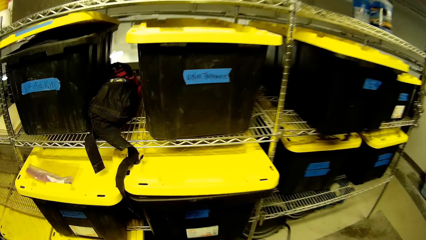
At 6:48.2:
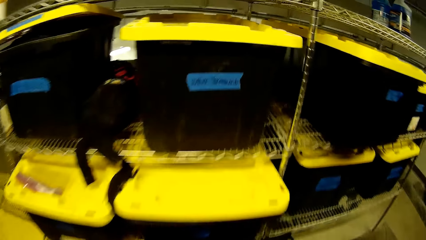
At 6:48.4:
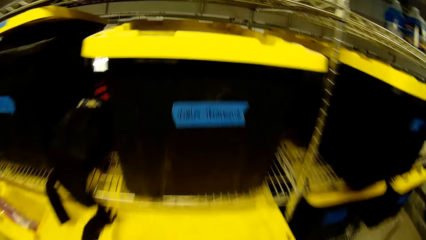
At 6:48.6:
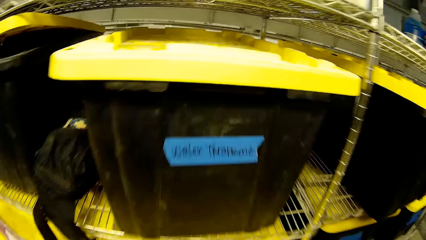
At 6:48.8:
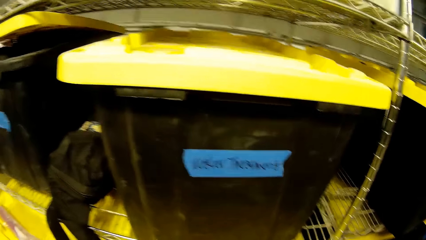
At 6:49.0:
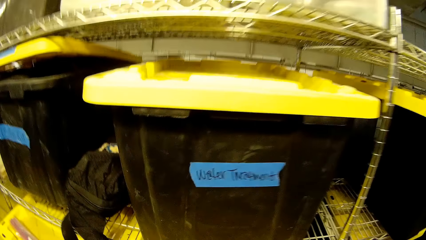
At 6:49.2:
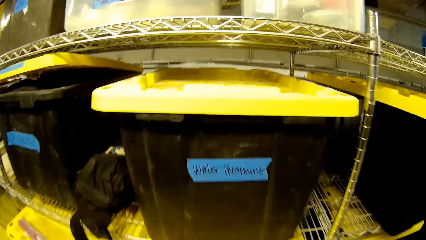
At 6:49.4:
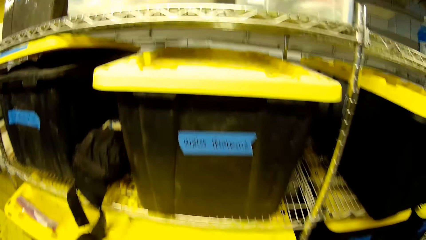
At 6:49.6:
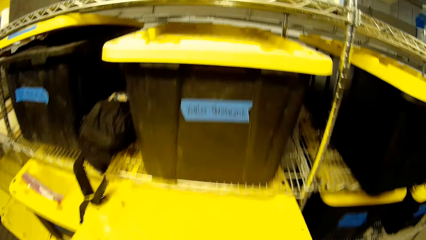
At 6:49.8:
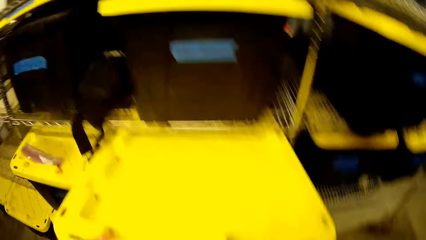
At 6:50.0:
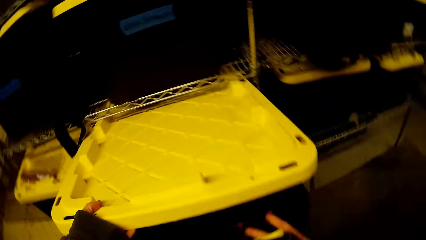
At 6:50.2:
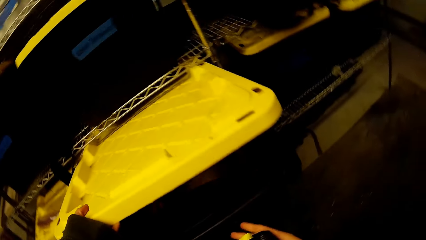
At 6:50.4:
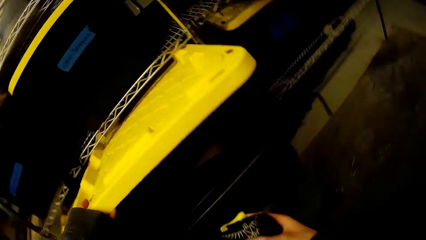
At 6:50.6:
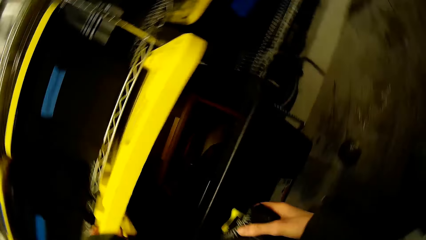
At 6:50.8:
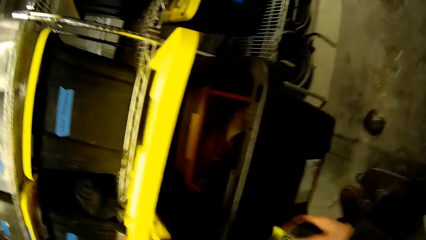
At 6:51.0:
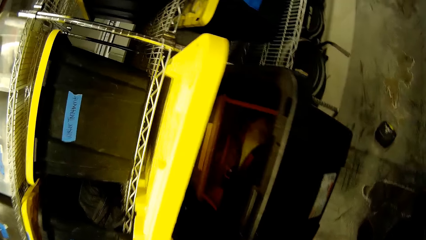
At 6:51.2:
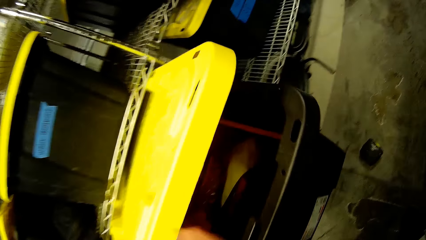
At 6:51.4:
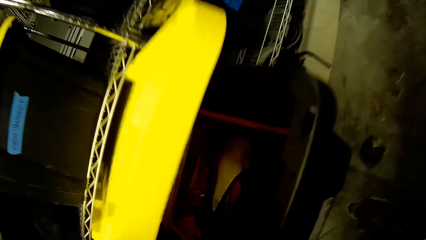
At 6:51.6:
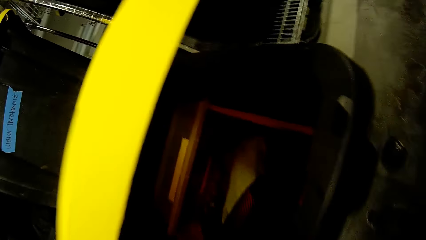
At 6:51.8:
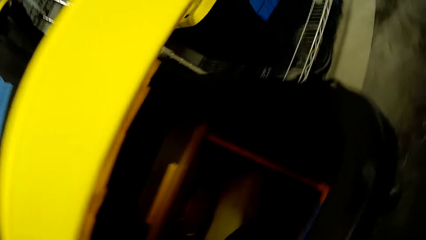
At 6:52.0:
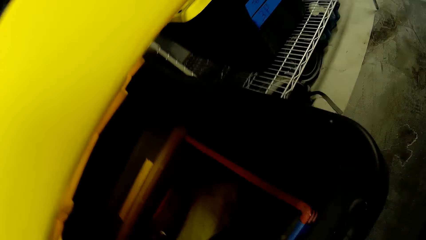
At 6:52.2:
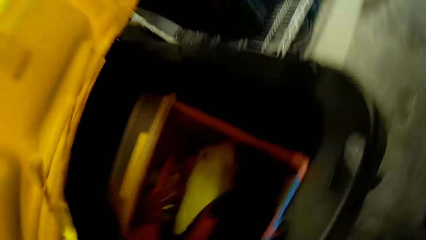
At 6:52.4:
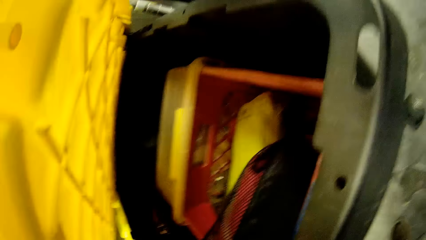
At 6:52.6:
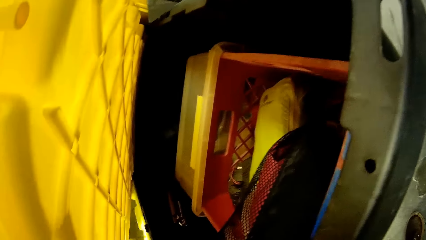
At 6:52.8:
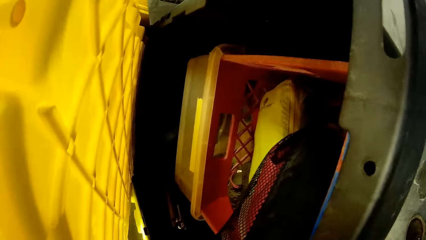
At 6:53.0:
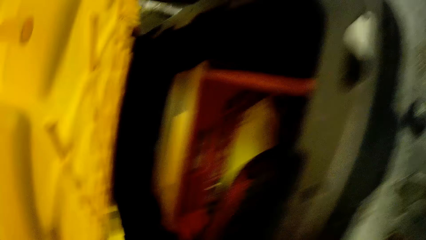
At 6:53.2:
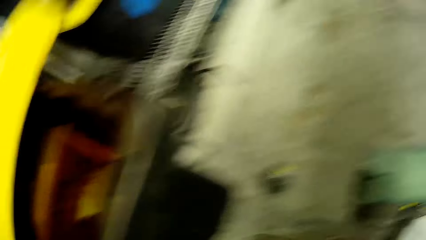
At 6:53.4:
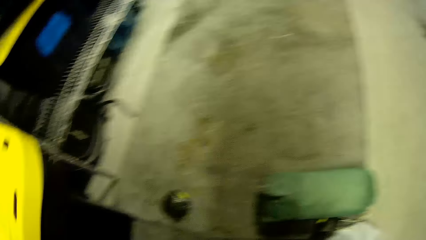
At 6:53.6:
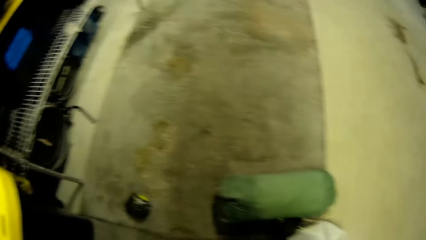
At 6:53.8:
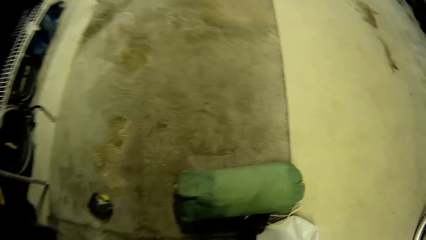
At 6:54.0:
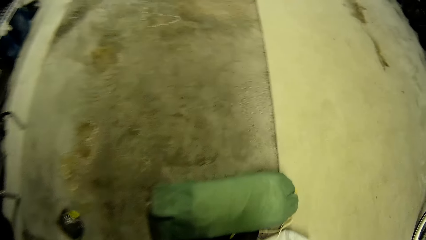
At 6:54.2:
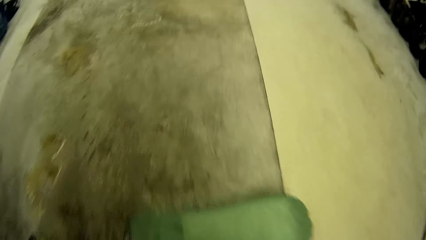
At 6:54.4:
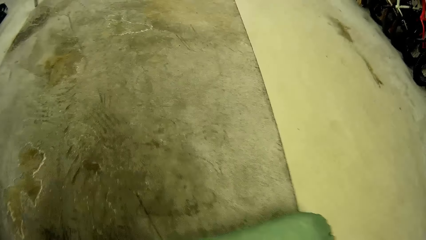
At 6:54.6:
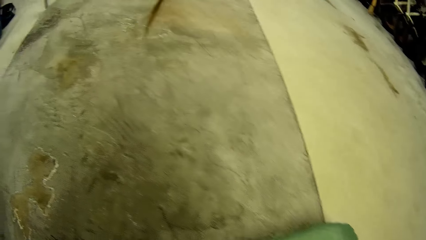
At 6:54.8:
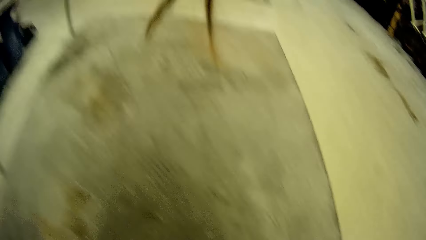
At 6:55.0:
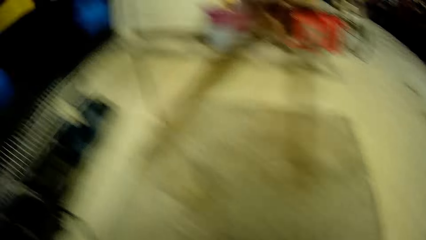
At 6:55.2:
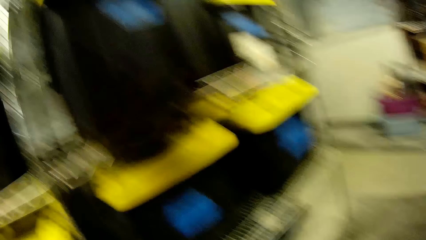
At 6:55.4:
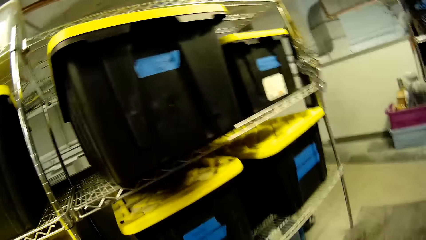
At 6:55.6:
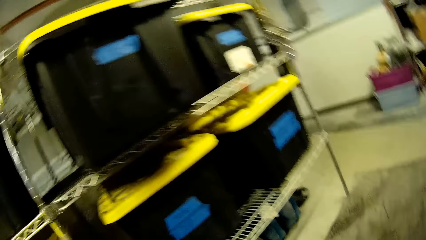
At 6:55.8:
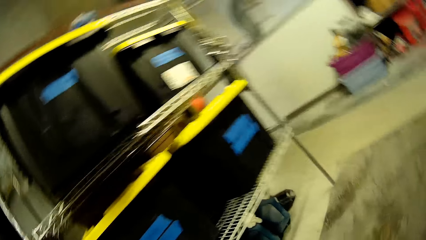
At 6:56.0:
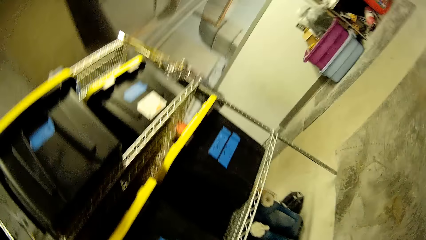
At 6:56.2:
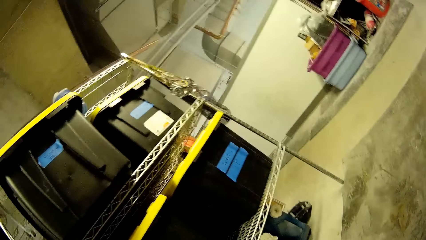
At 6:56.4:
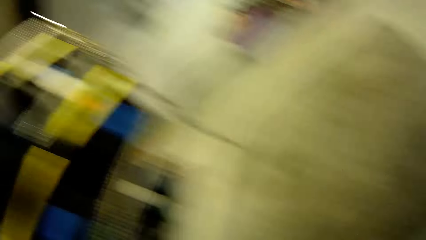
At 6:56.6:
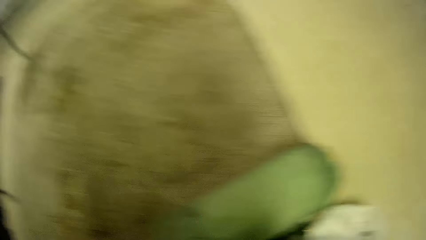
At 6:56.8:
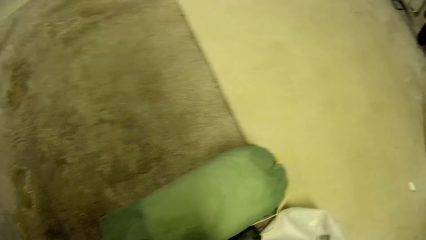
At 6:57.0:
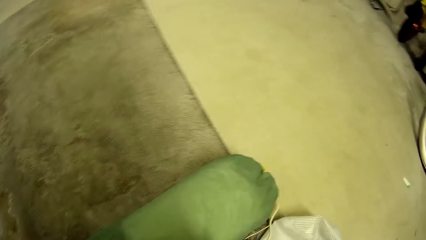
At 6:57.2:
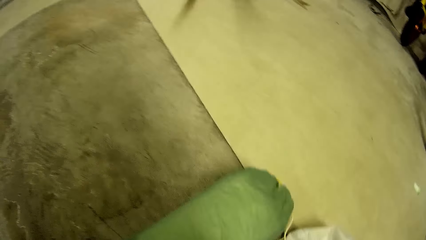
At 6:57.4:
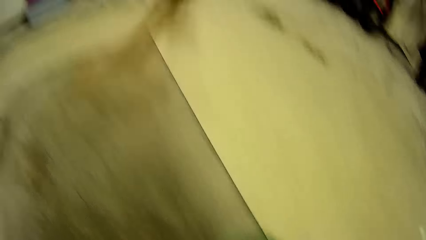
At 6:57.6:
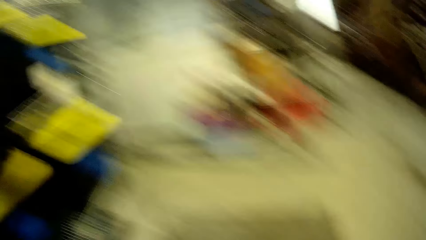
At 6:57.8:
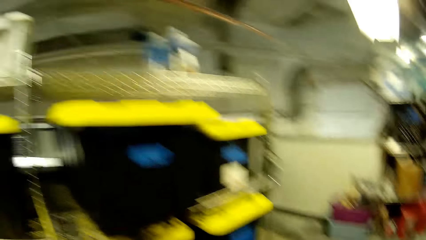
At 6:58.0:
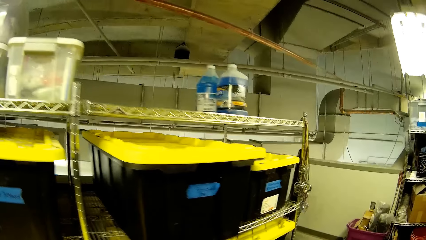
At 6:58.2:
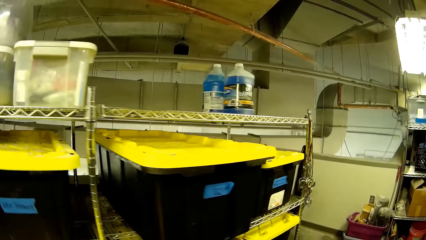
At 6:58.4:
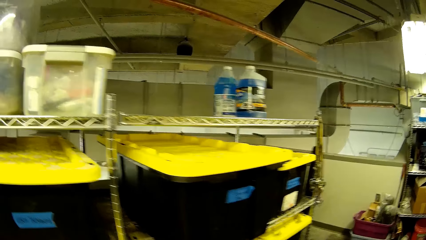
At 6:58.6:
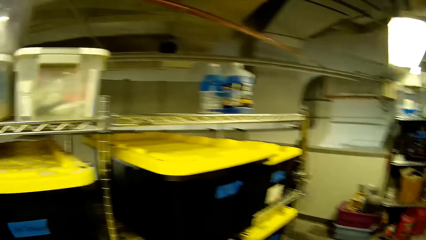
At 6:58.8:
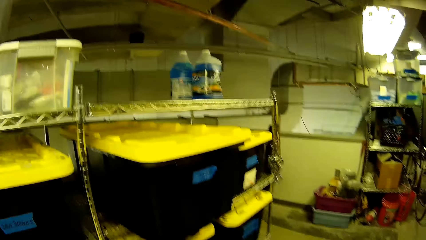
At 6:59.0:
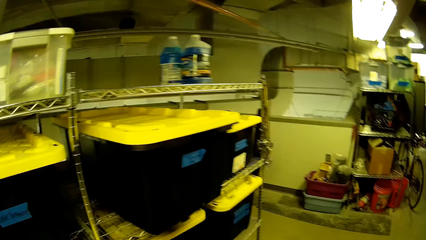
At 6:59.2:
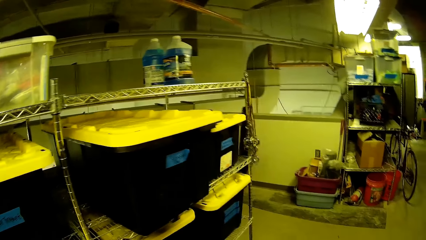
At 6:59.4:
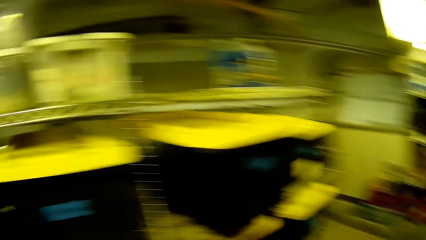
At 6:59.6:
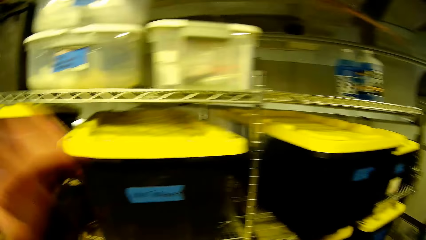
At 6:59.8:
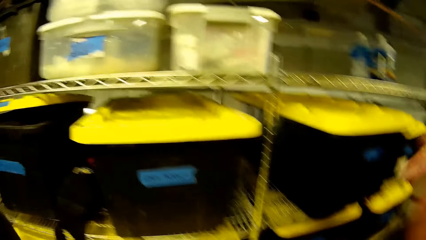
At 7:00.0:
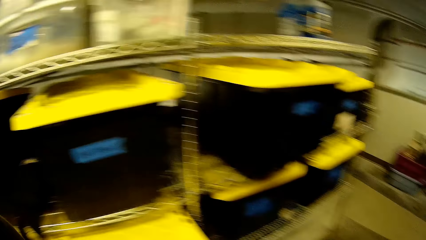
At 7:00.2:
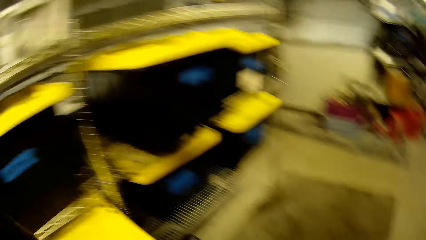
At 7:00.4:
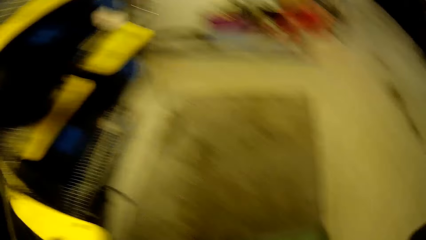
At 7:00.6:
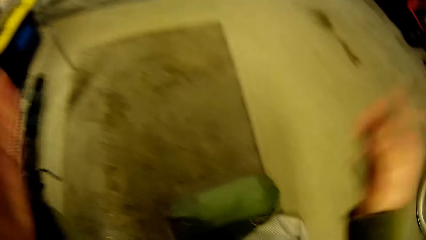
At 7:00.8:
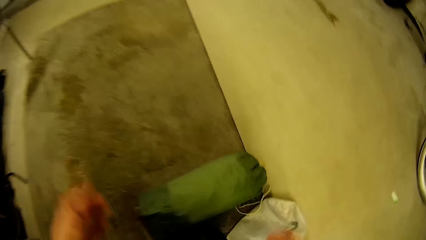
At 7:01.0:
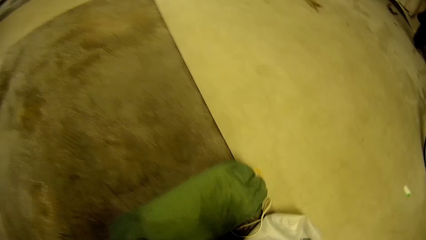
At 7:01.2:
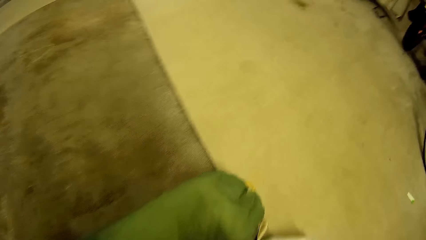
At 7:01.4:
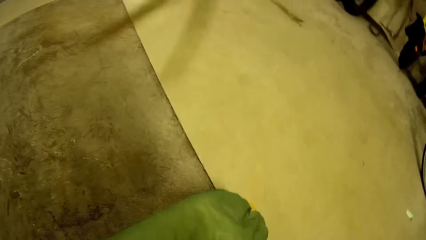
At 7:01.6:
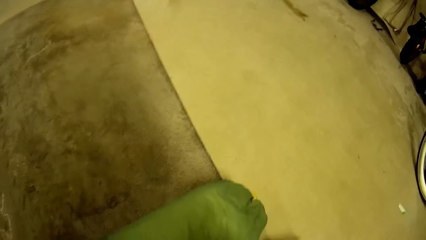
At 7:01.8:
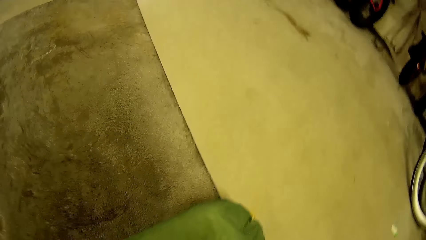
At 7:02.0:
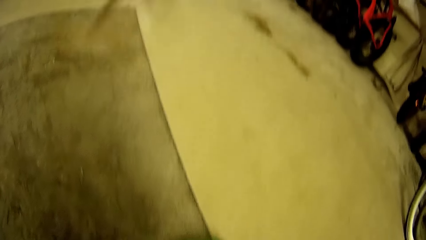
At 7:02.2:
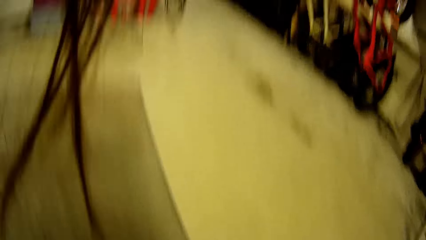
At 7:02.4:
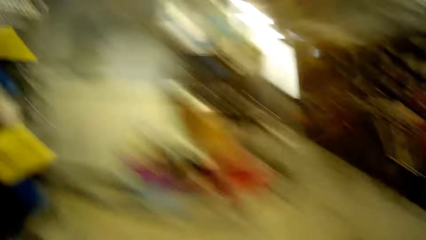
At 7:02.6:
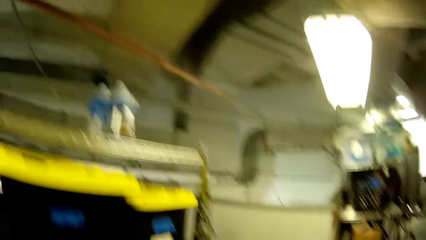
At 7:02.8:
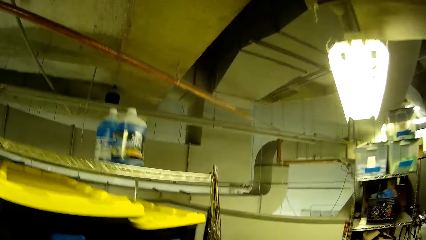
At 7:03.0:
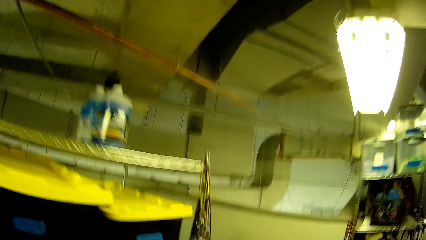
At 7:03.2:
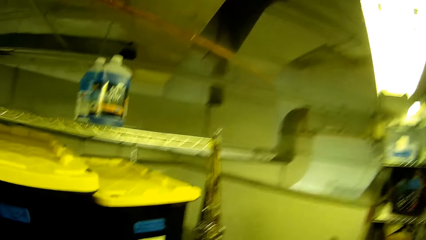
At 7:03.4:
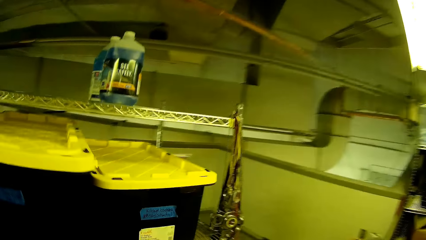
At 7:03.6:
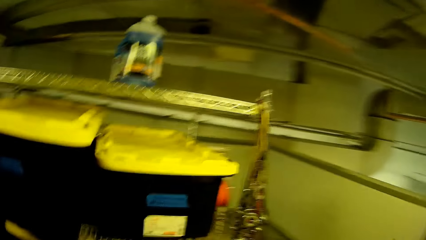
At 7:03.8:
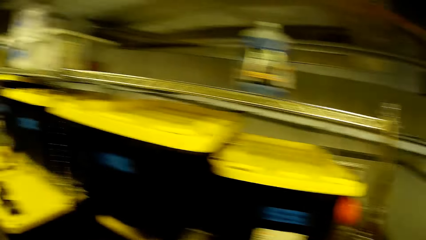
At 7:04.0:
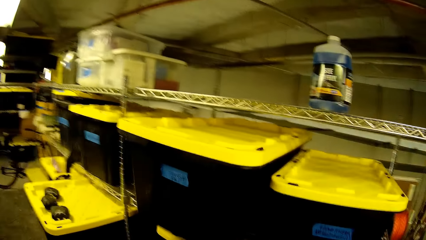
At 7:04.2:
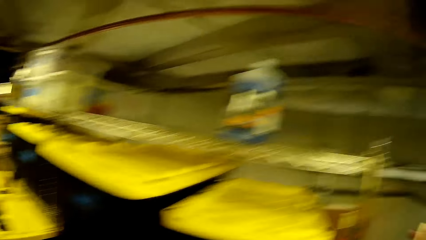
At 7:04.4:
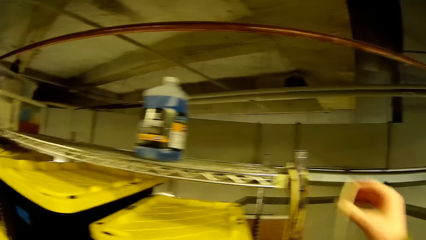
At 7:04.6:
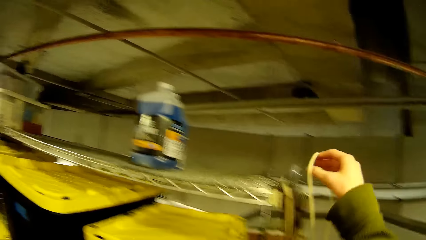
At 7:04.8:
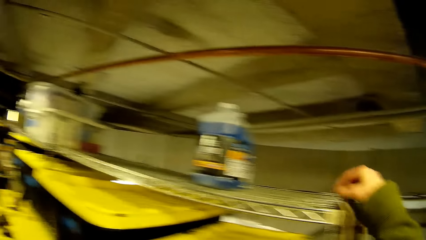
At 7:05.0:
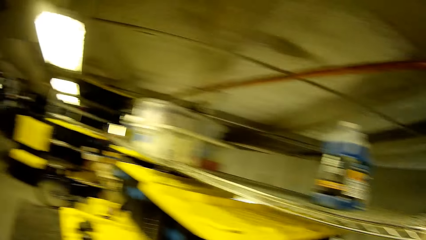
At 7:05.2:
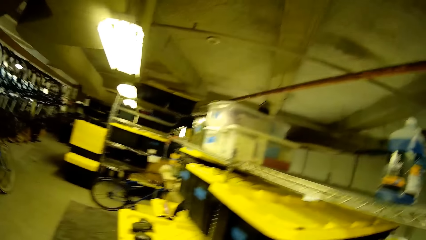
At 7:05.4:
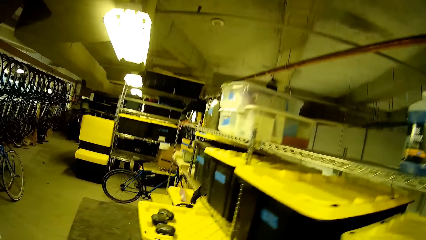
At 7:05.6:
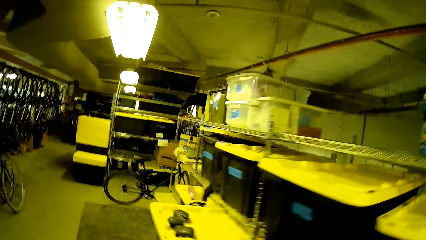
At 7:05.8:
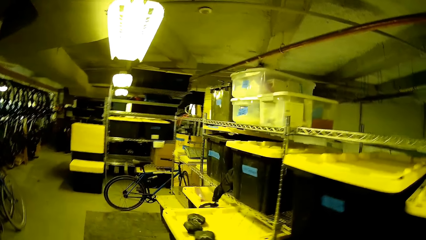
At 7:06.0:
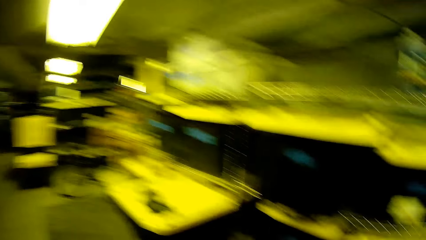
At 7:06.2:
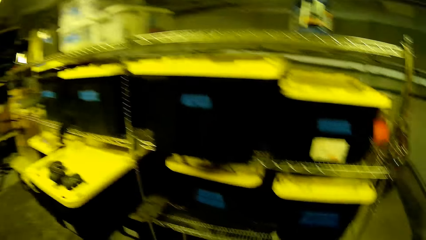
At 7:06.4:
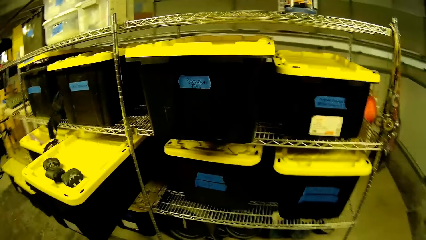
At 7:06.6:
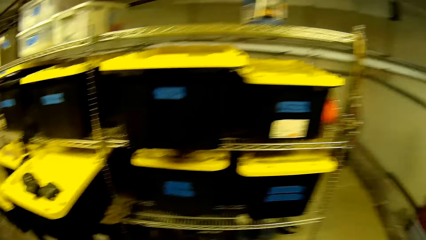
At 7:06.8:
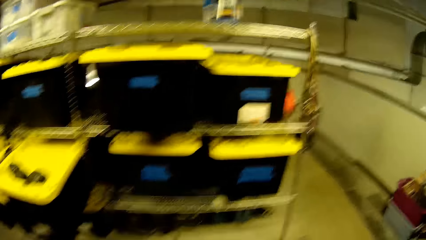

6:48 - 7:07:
The camera wearer opens a water treatment box. They pick the bag from the ground and walk around the room.
